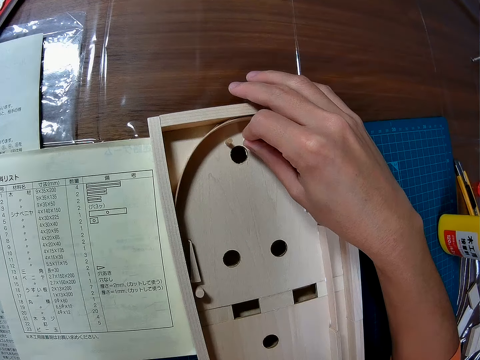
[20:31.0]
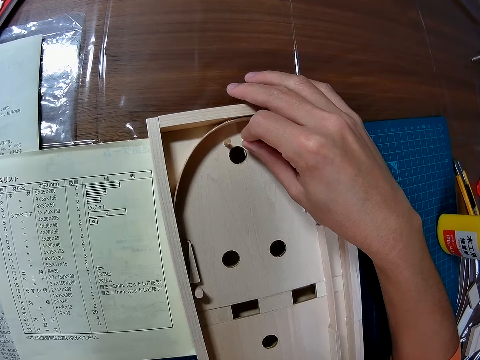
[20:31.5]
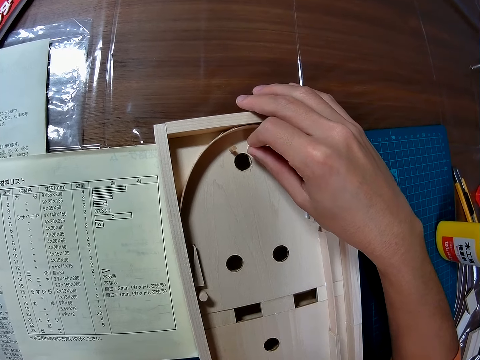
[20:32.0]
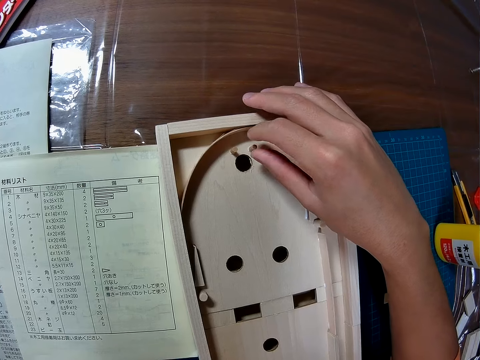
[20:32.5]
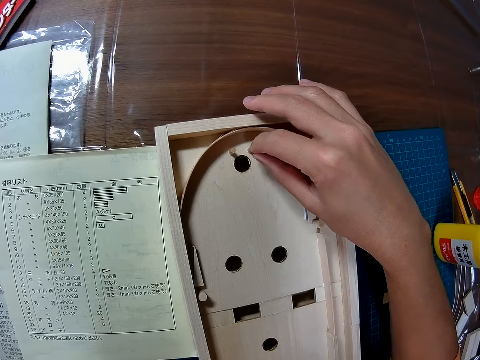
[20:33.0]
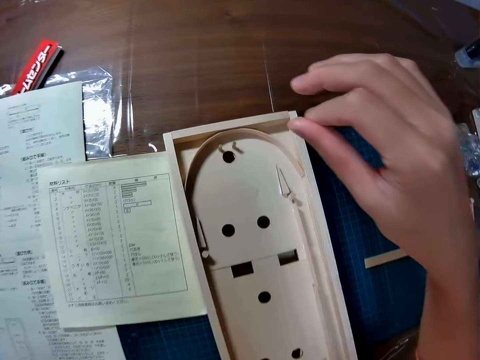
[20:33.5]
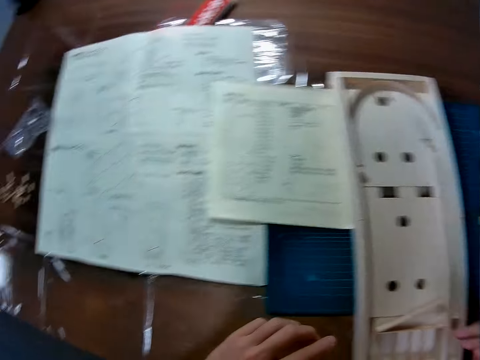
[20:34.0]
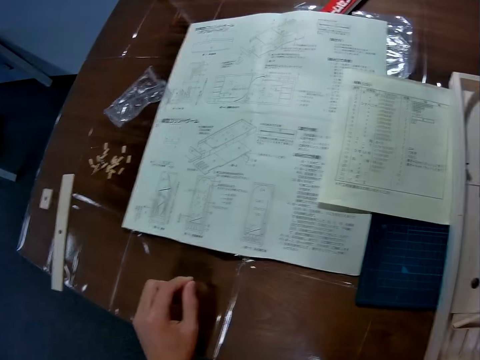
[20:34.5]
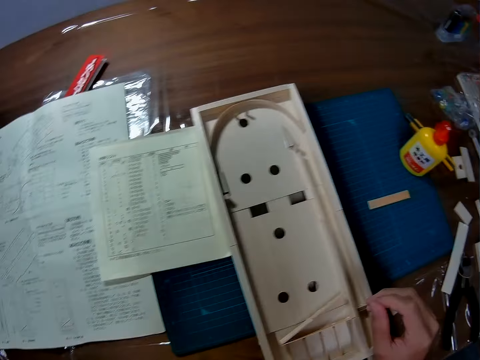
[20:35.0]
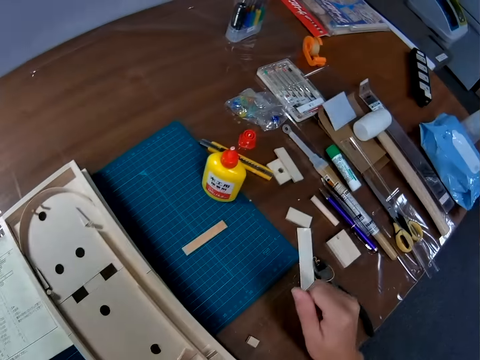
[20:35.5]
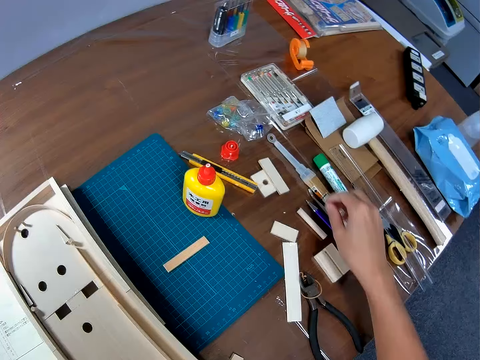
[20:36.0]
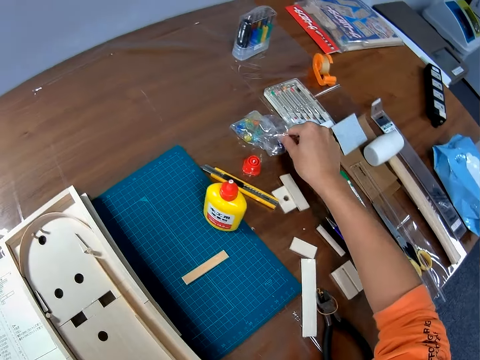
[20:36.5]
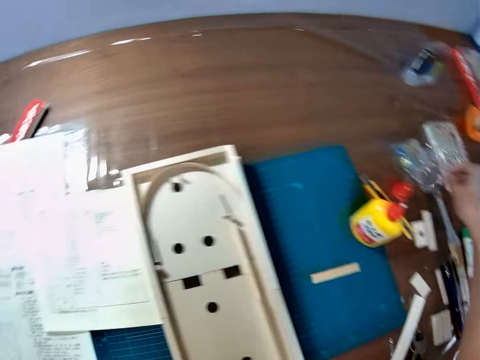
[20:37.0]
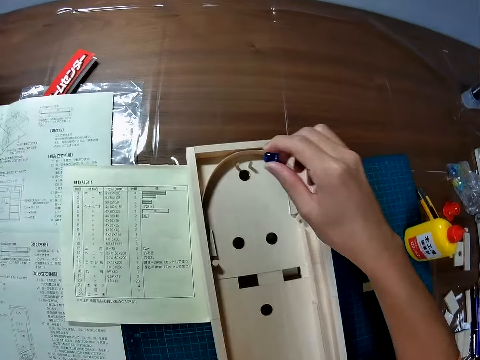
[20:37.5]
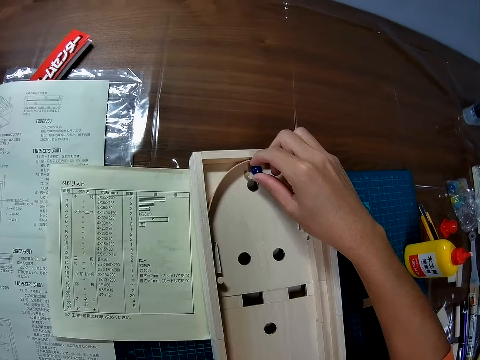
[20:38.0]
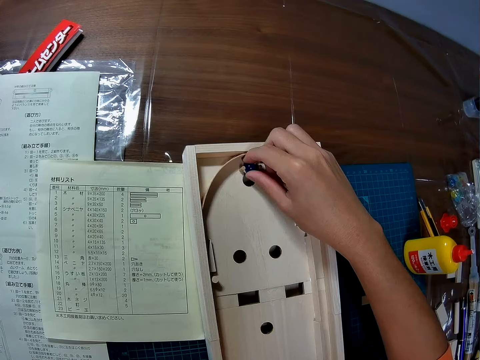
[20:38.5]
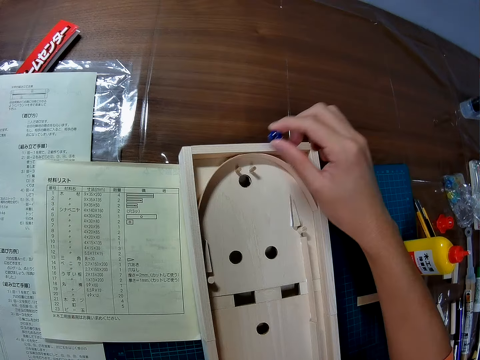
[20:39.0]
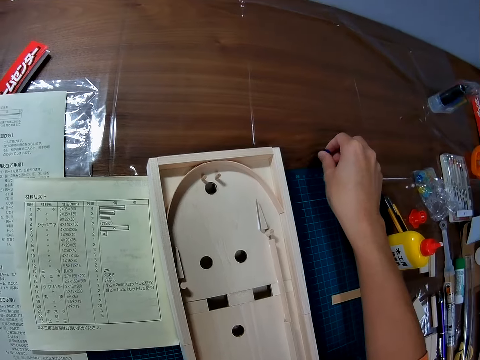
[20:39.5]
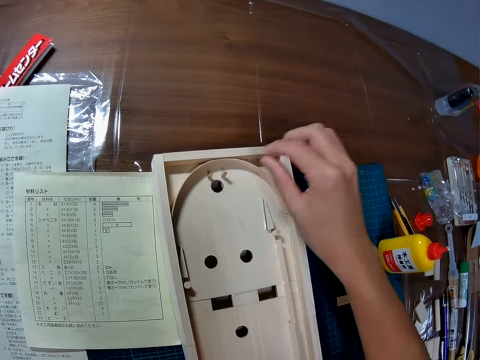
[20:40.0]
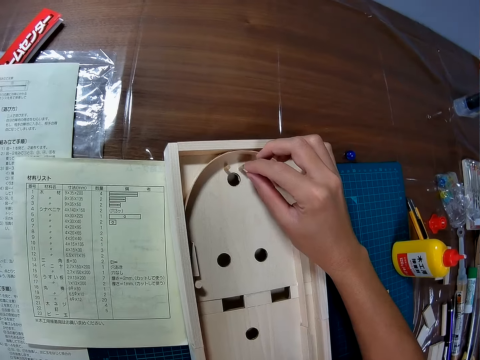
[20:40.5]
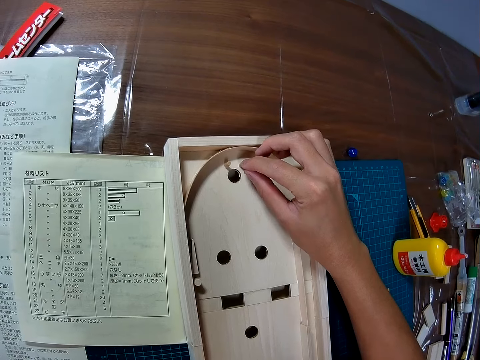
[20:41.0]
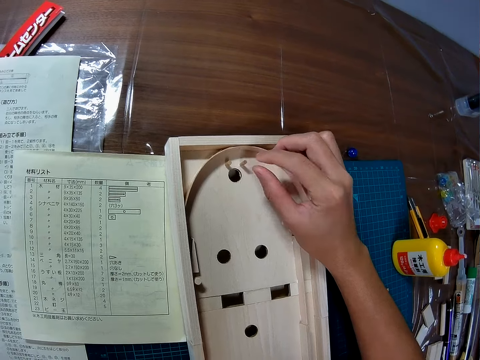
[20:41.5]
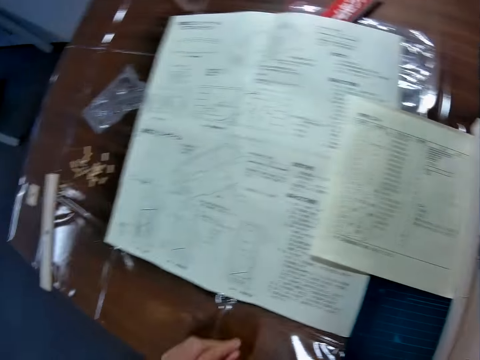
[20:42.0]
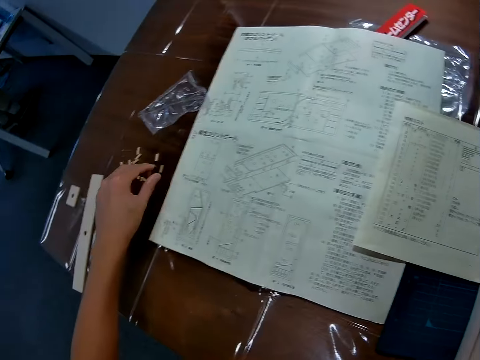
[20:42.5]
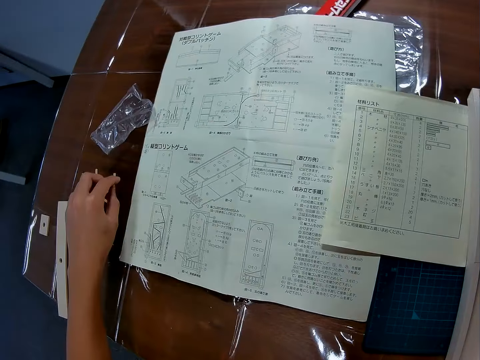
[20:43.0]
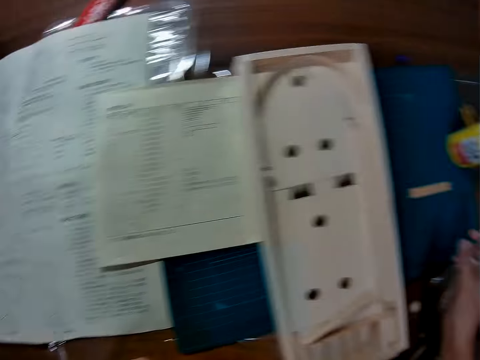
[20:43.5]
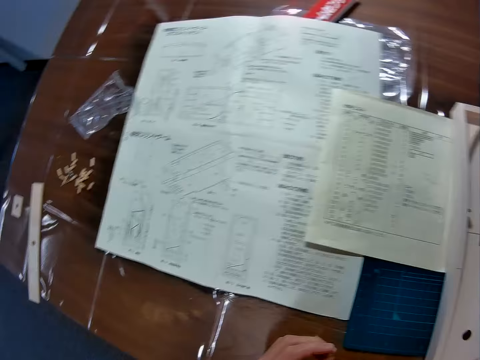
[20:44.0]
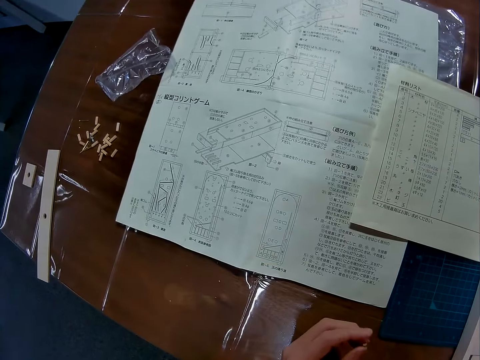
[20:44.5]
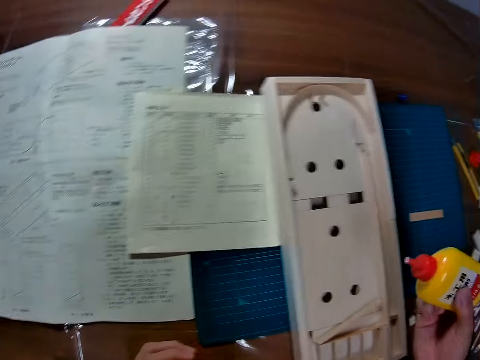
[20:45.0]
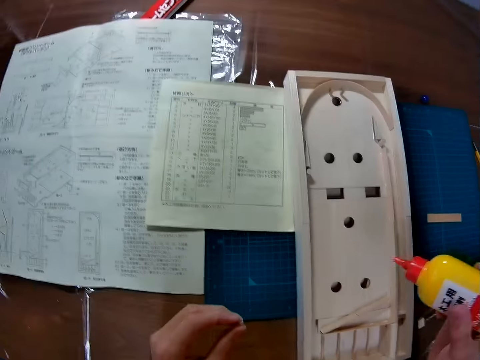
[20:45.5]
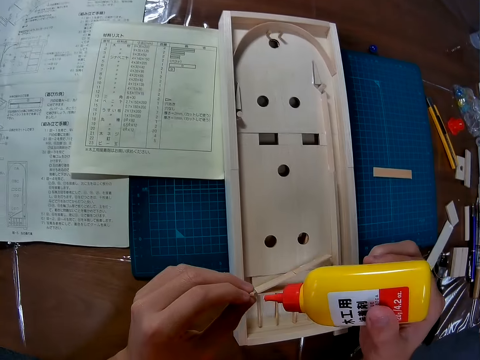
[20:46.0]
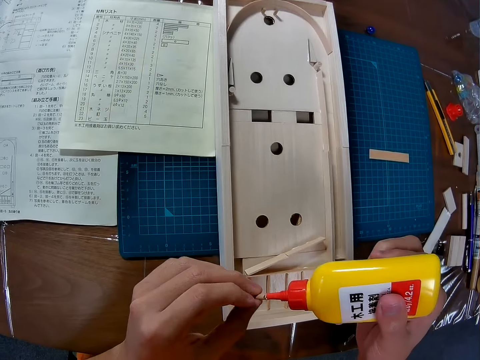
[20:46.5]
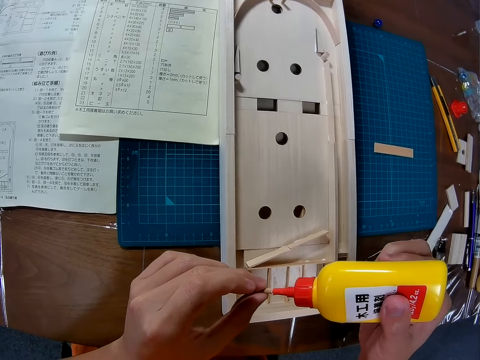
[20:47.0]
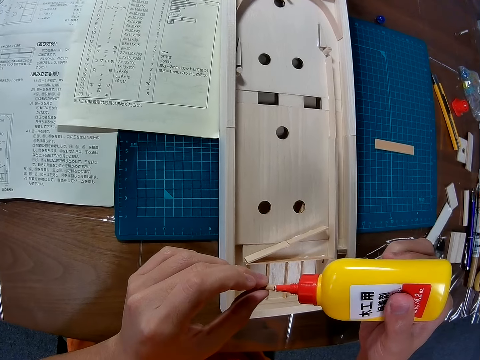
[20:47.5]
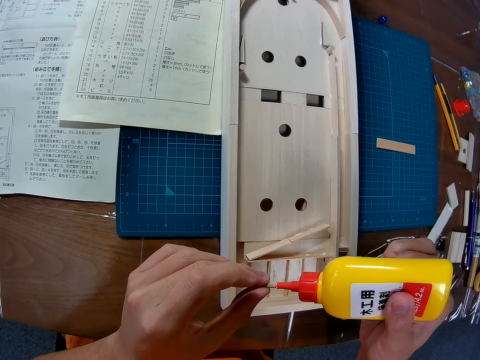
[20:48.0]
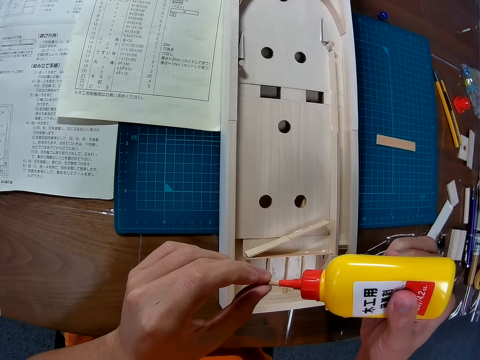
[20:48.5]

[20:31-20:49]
The camera wearer removes a hand from the wooden pinball. They move a hand. They move the other hand. They pick up a ball. They put the ball on the wooden pinball. They remove the ball from the wooden pinball. They put the ball on the table. They touch the wood structure. They pick up a piece of wood. They pick up the glue from the table. They put glue on the piece of wood.

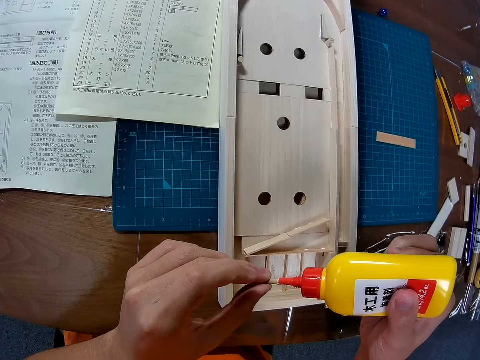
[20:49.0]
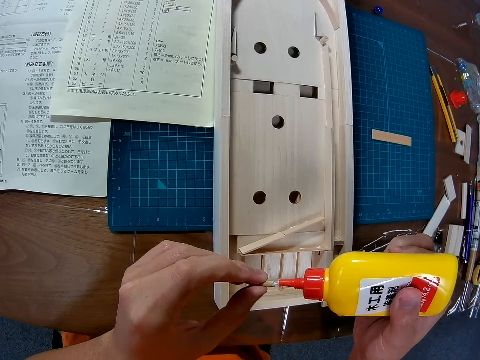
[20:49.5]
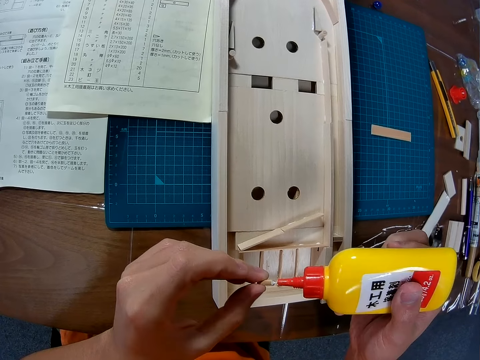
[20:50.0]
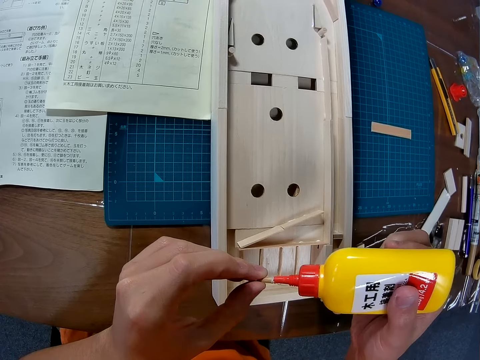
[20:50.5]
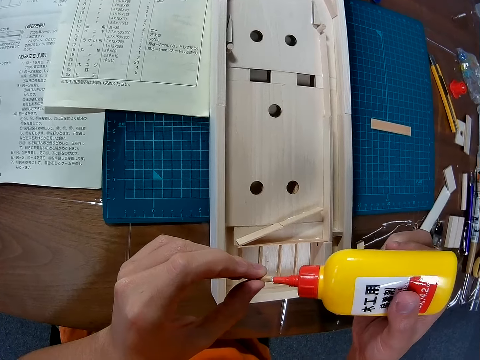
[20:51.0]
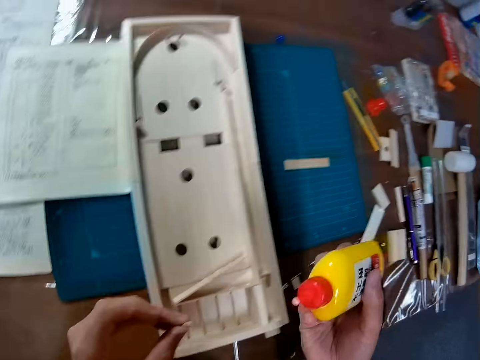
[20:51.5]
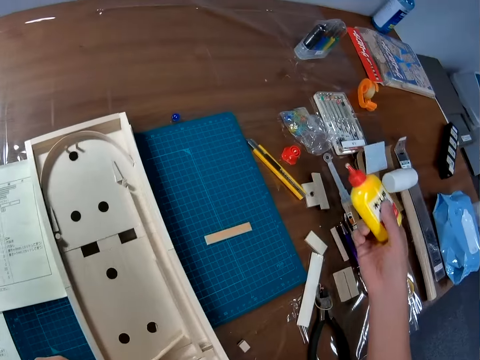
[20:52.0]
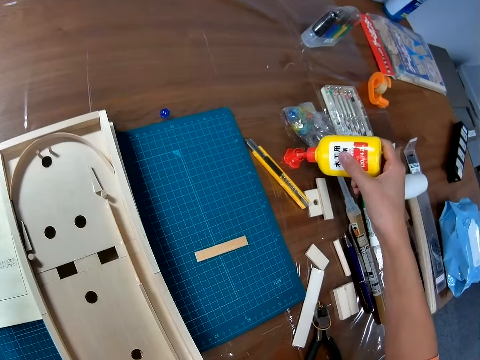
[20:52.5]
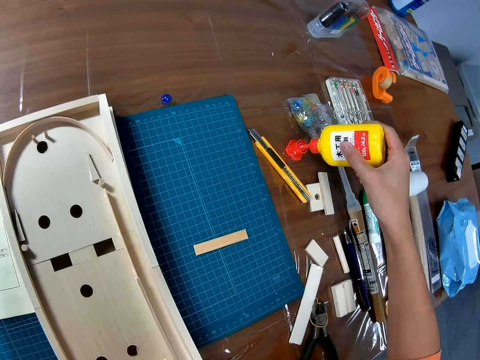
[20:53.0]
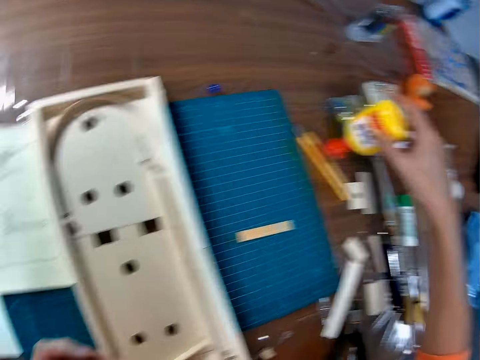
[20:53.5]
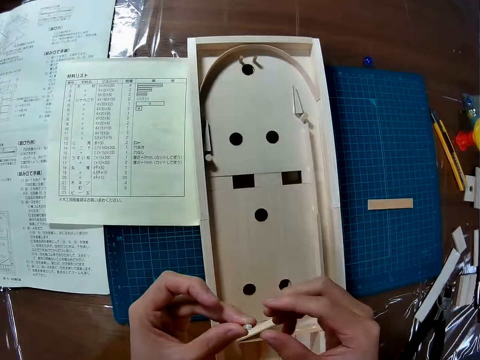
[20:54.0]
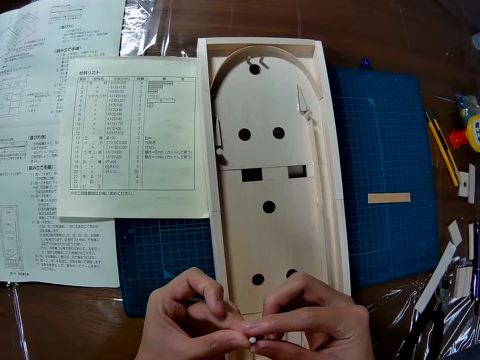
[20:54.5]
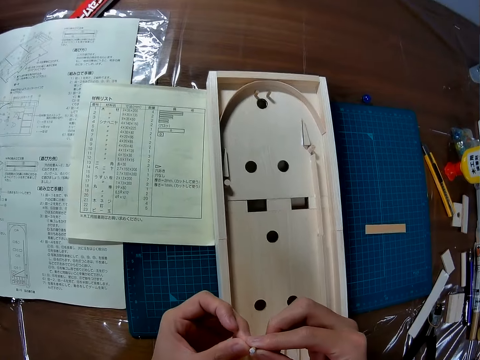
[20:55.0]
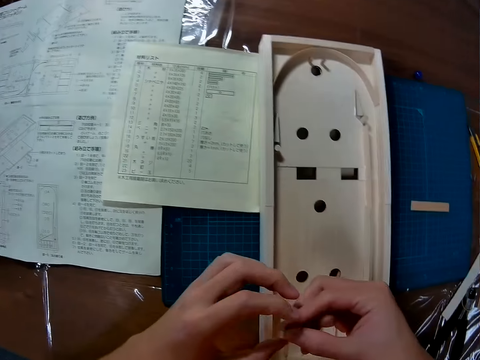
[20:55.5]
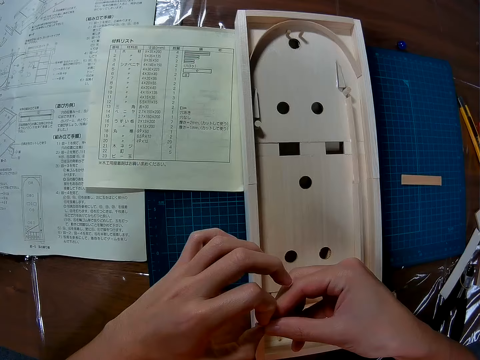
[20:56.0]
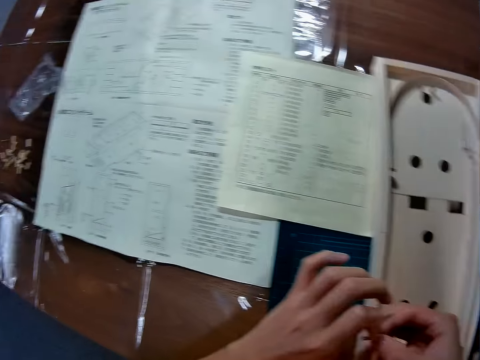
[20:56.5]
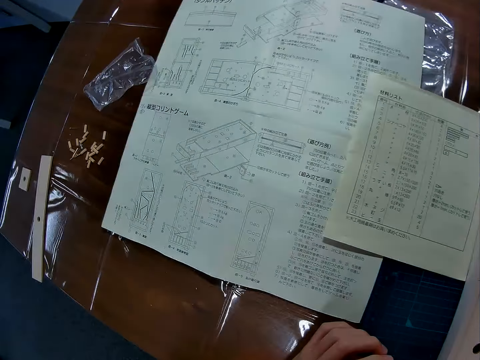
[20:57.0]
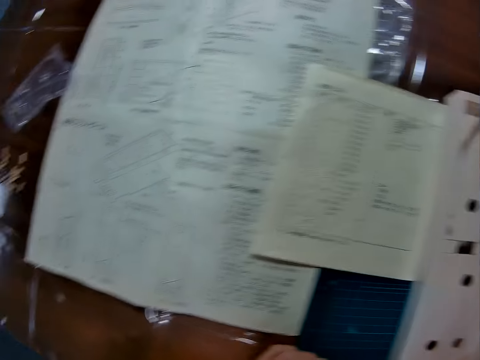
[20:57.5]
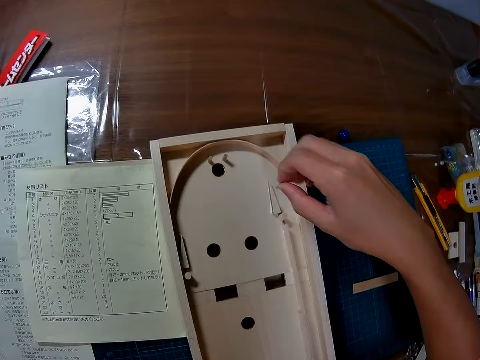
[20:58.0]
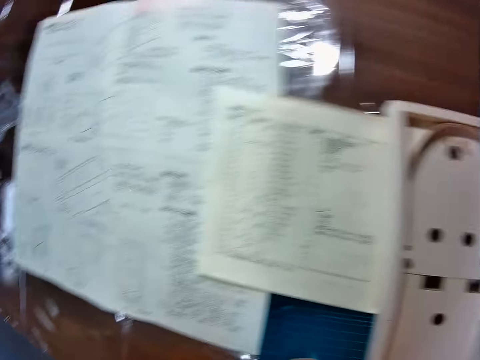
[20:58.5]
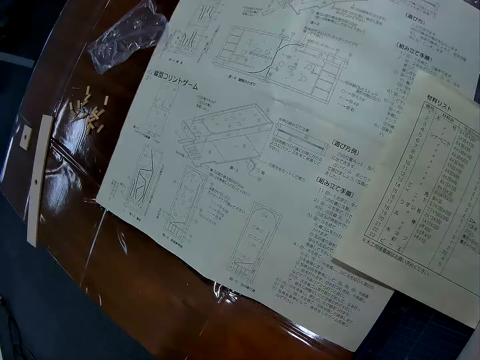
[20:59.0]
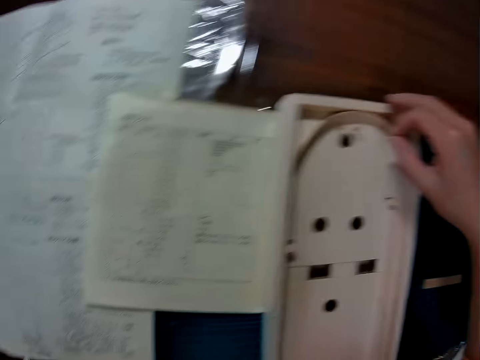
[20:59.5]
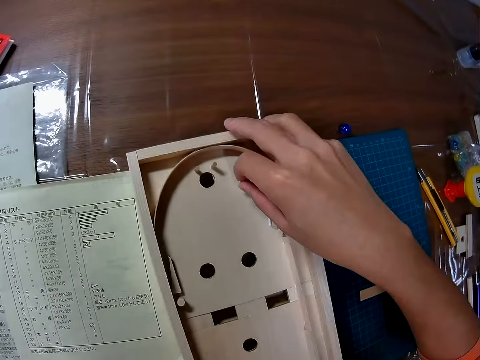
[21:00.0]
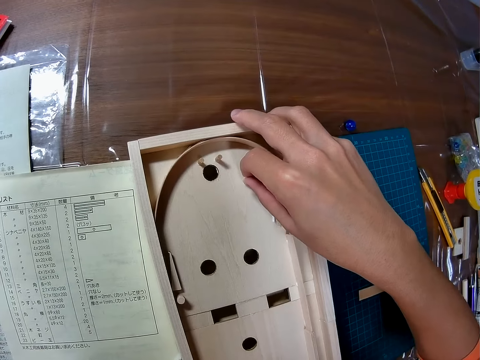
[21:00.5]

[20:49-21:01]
The camera wearer moves the glue bottle away from something. They put the glue bottle on the table. They exchange something to the other hand. They hold something with the other hand. They put something on the wooden pinball. They glue the piece of wood to the wood structure.
